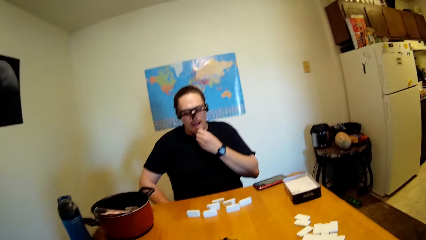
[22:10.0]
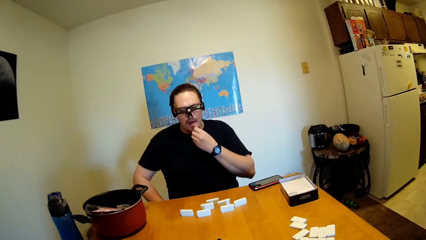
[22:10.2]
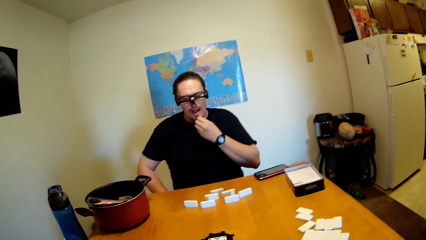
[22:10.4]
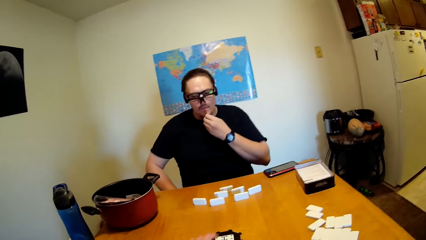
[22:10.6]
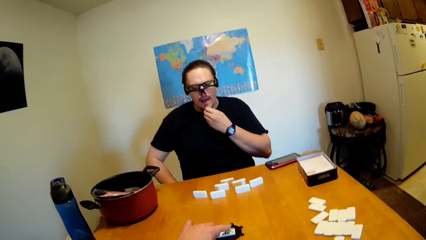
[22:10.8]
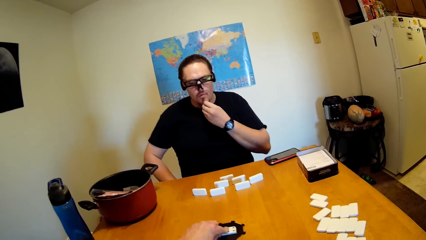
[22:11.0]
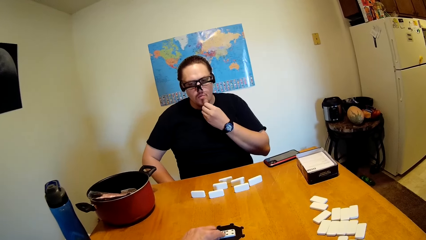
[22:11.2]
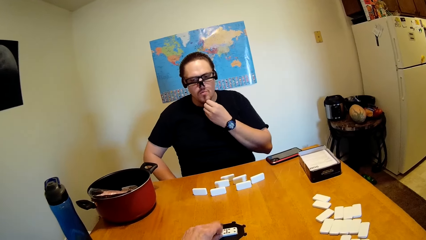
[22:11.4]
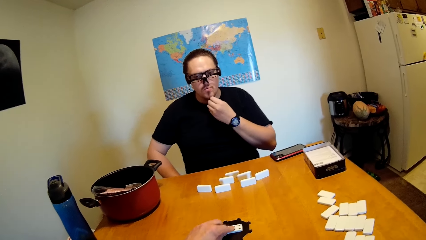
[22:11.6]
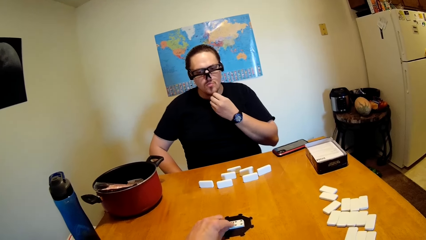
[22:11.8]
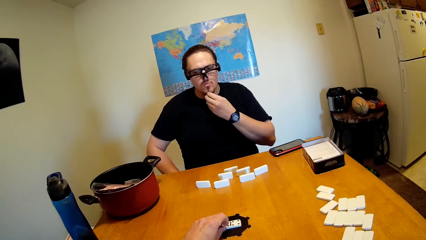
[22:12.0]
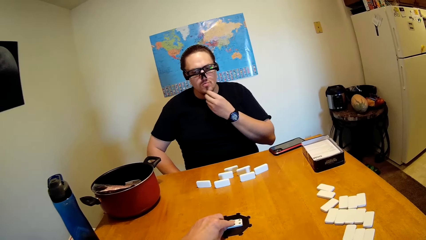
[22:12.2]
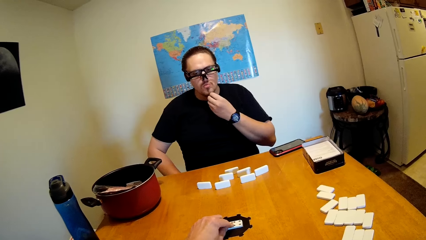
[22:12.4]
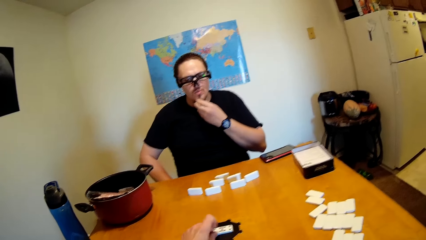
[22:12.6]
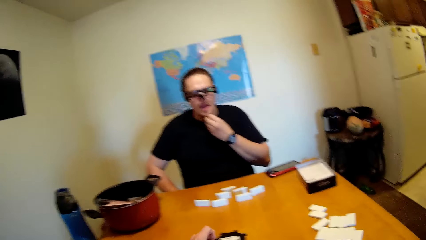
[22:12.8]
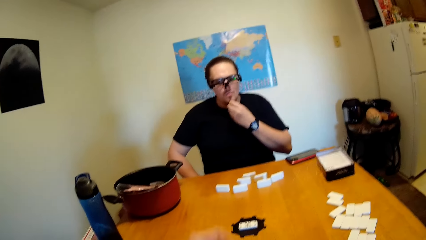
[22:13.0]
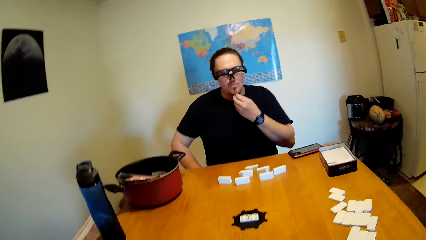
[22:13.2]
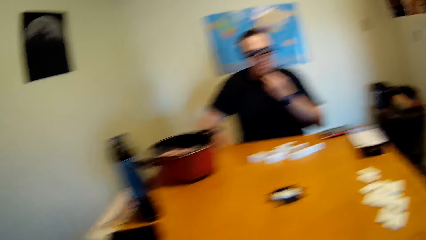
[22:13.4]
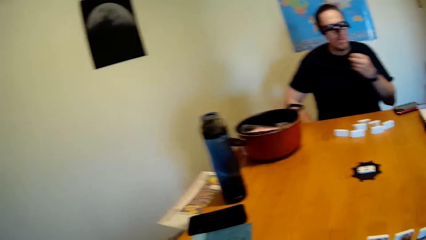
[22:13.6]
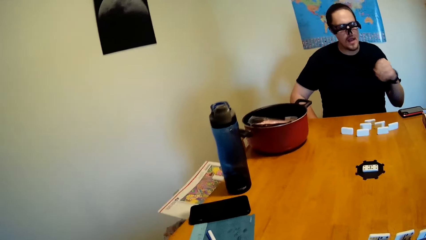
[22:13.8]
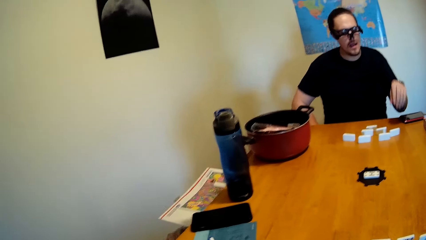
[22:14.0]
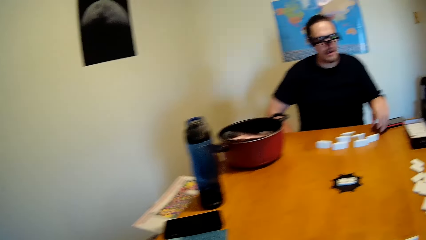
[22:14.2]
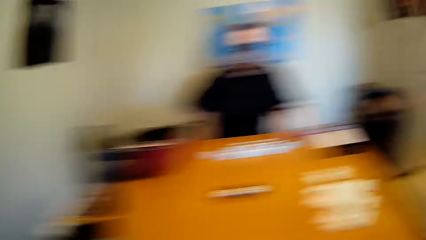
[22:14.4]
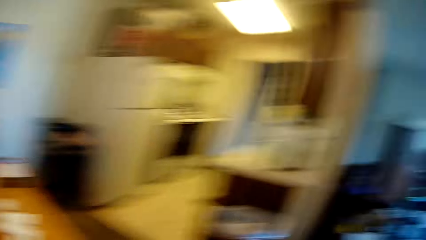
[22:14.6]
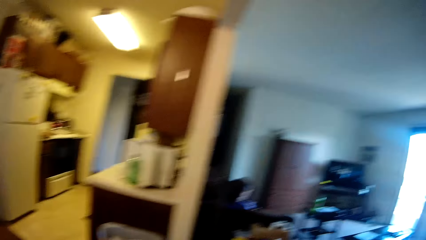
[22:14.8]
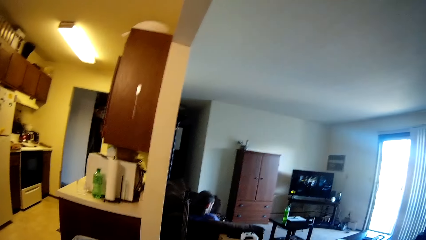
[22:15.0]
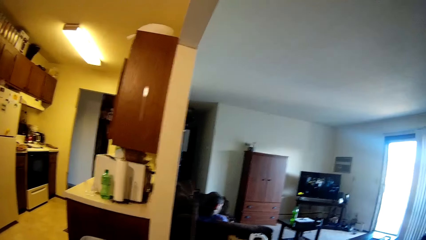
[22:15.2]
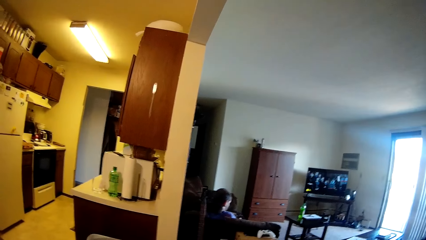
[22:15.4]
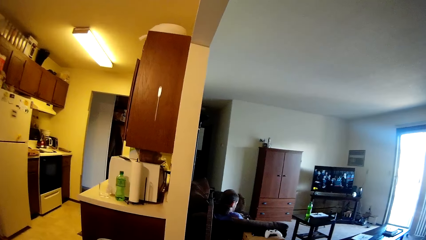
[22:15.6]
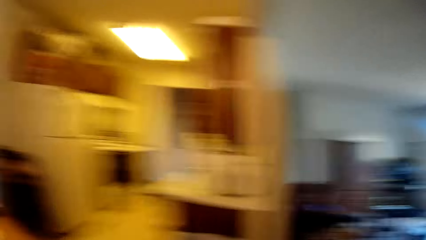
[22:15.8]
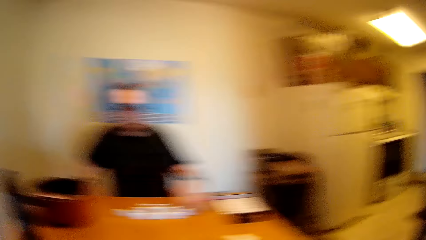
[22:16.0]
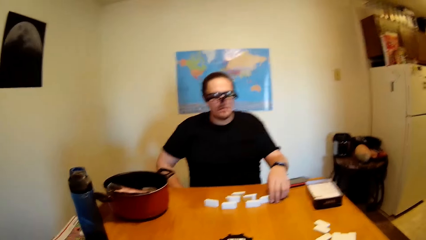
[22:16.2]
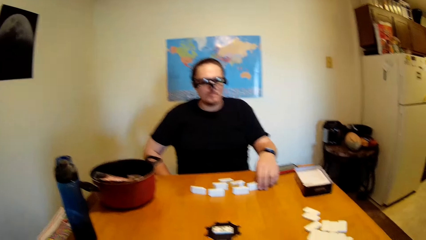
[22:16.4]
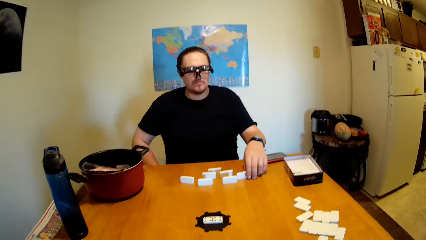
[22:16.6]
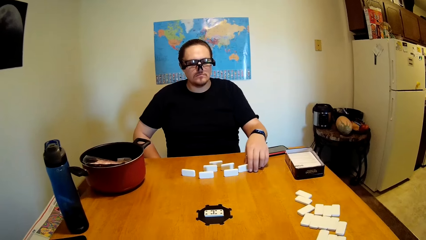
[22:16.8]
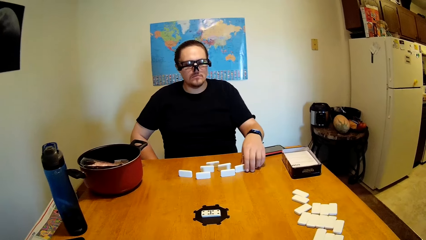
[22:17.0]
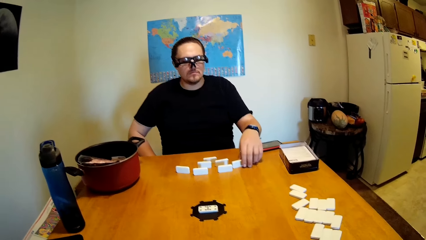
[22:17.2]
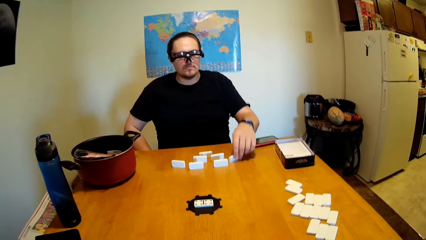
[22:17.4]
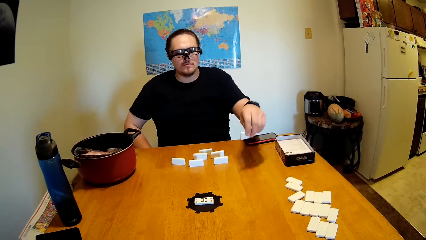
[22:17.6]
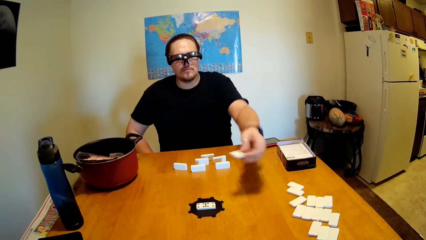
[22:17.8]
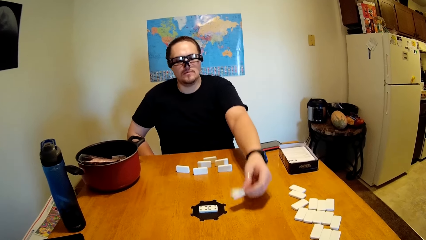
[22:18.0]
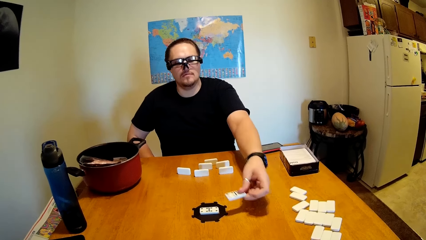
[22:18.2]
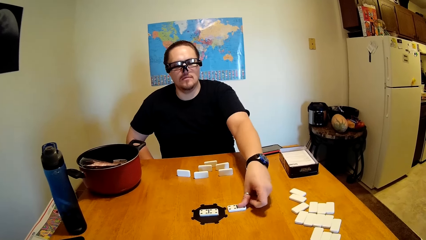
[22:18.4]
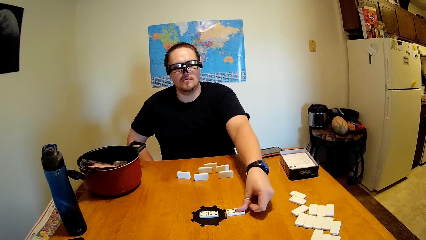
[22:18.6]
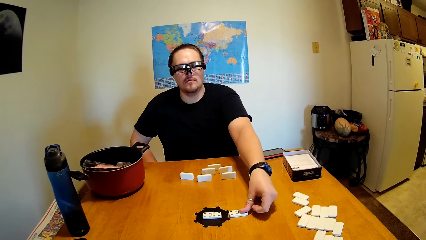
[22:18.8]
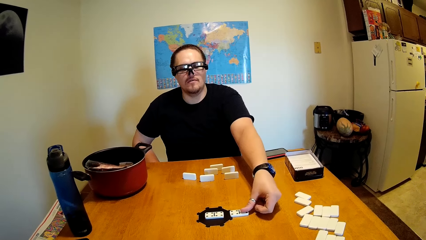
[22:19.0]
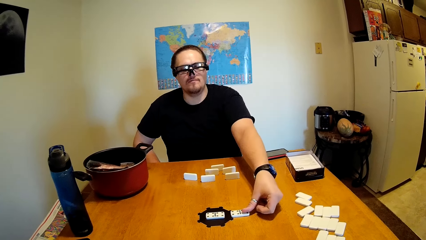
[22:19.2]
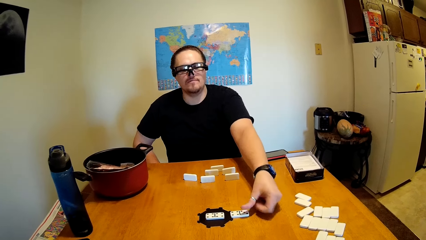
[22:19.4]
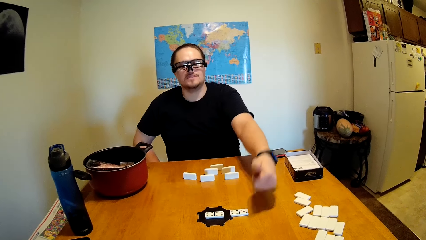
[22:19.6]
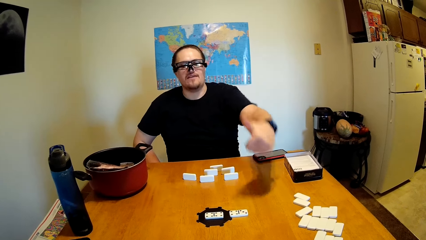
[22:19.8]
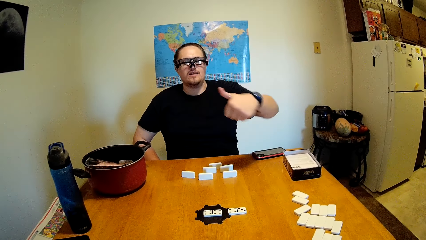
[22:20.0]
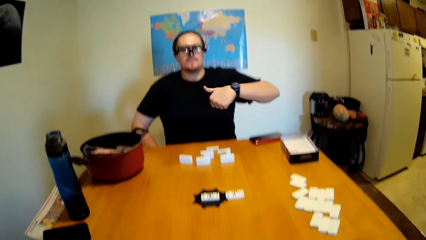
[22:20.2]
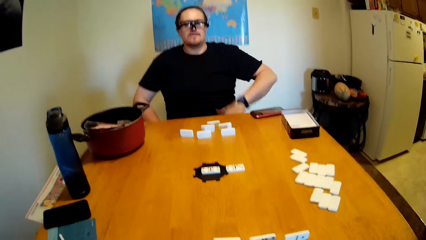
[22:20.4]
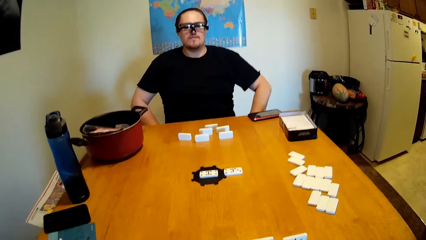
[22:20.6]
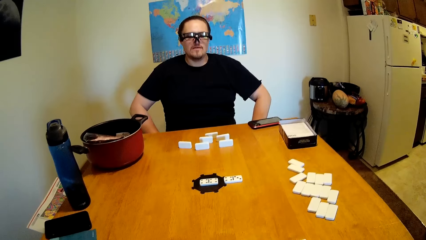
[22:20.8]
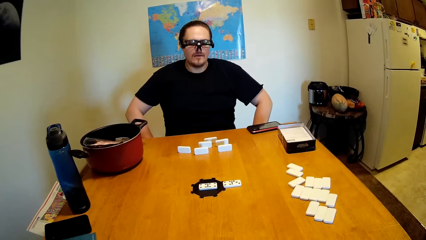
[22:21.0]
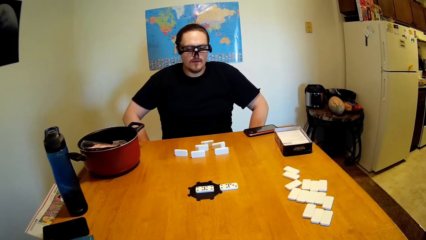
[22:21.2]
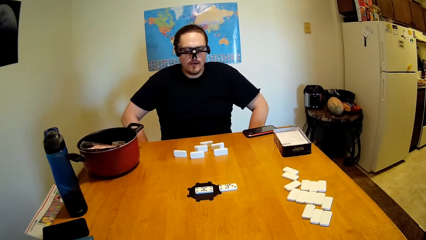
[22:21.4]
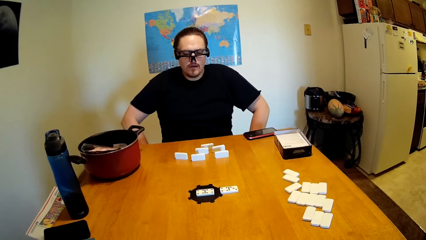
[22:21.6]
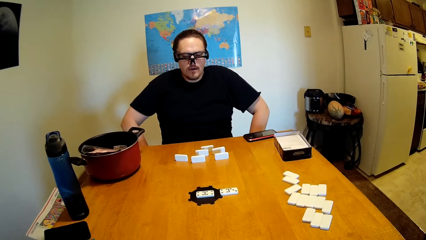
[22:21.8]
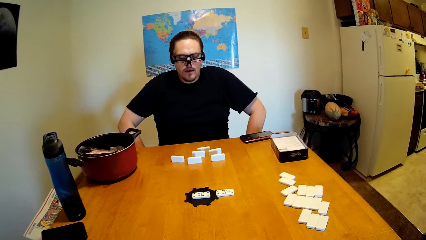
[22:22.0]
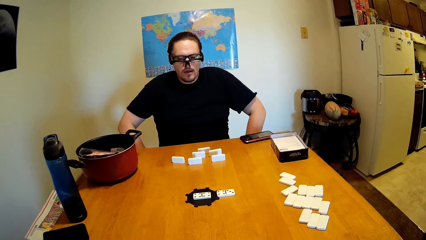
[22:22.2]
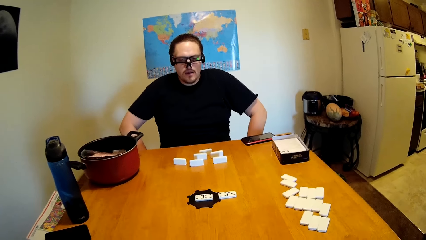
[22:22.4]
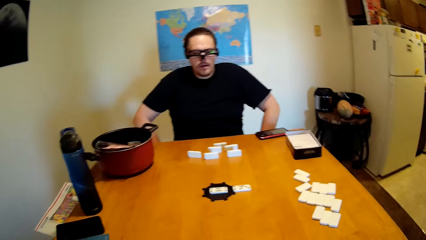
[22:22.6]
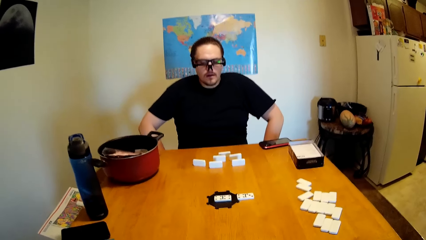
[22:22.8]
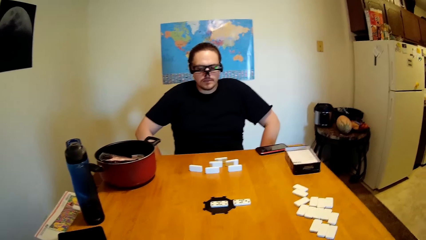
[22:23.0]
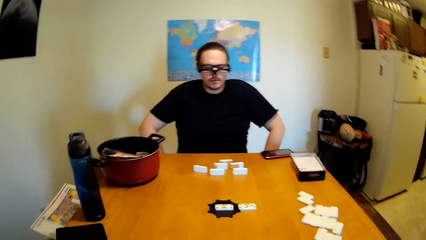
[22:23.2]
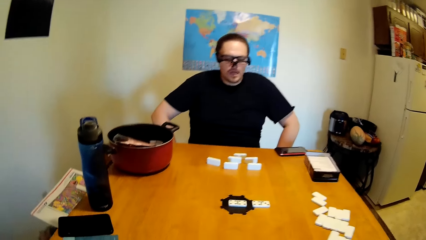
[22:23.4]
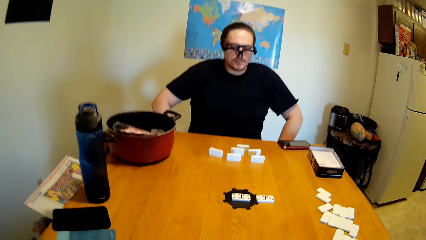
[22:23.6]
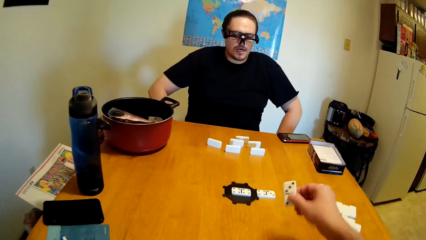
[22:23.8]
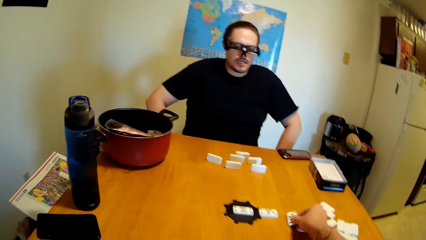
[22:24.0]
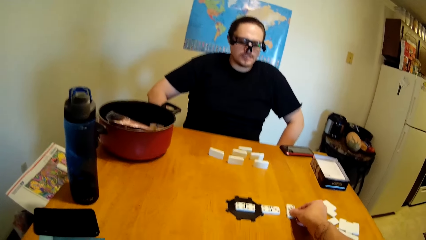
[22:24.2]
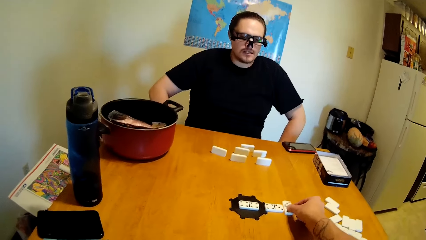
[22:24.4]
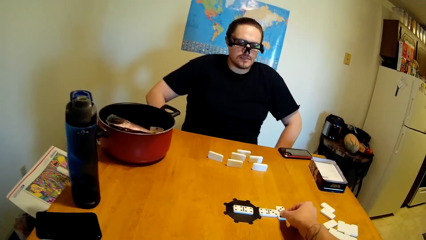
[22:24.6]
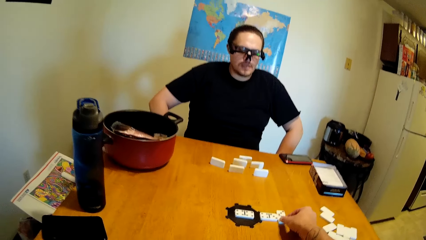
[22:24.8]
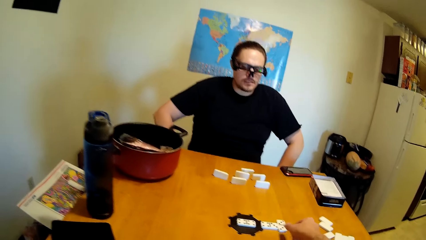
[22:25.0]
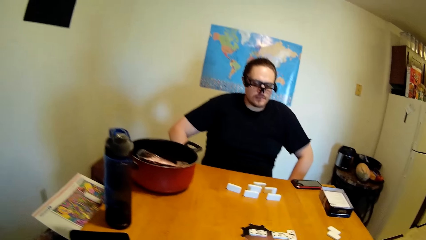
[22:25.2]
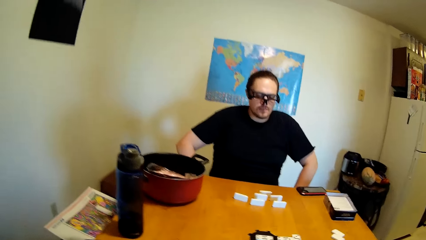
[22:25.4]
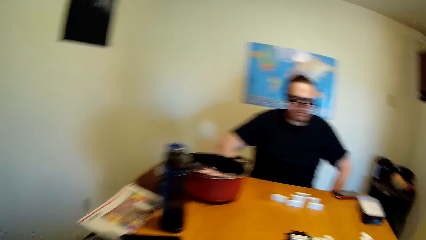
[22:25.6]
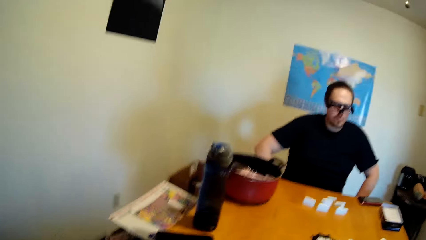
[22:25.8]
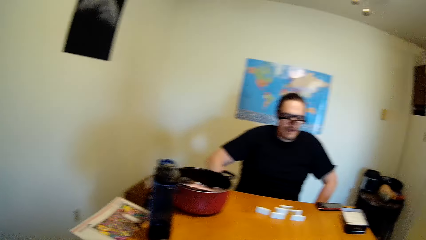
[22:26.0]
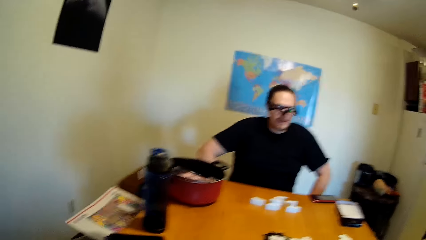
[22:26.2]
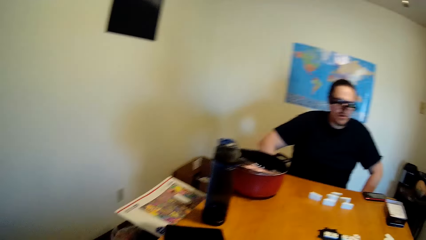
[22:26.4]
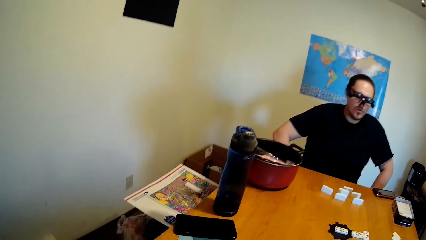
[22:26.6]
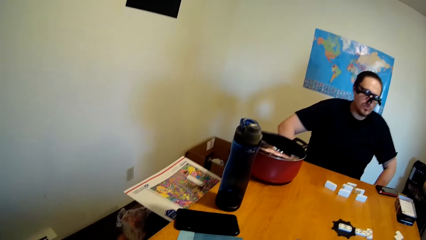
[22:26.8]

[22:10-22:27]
The camera wearer touches the tile on the table. They look around the house. A man moves the tile on the table. The camera wearer and the man stare at the tiles on the table. The camera wearer moves the tile on the table. The camera wearer and the man stare at the tiles on the table.
